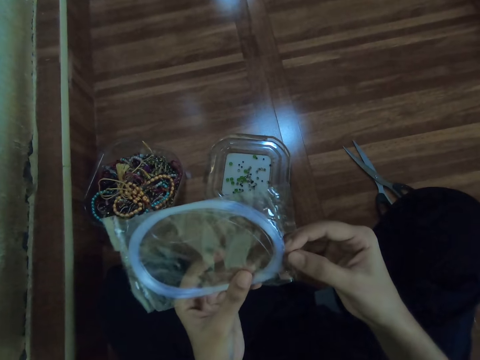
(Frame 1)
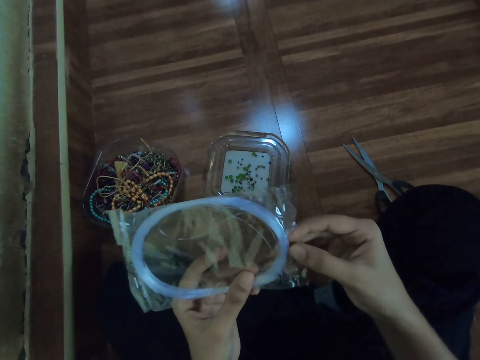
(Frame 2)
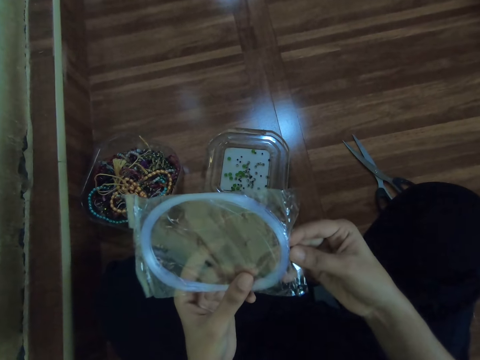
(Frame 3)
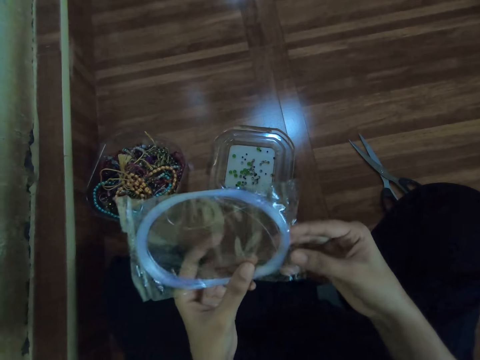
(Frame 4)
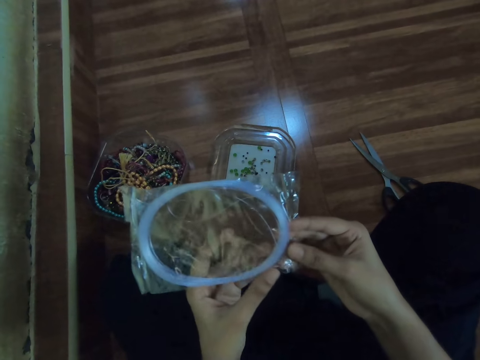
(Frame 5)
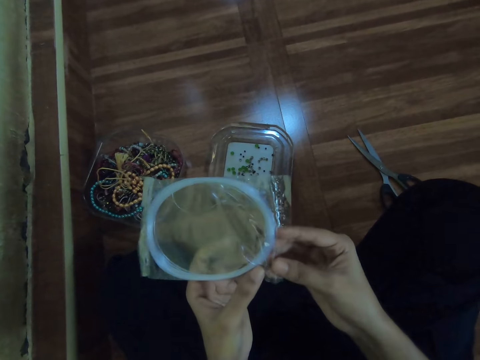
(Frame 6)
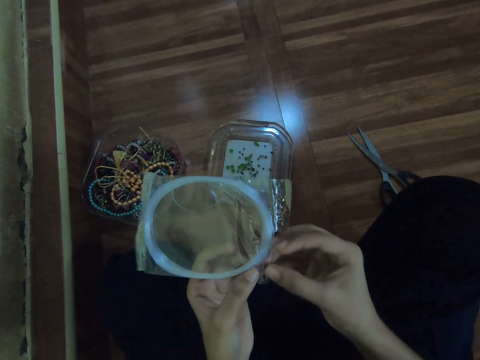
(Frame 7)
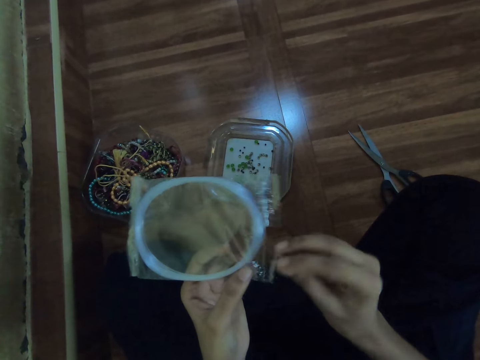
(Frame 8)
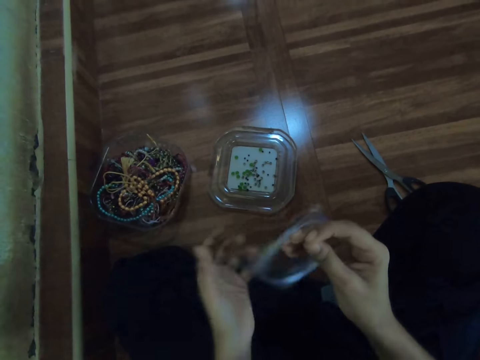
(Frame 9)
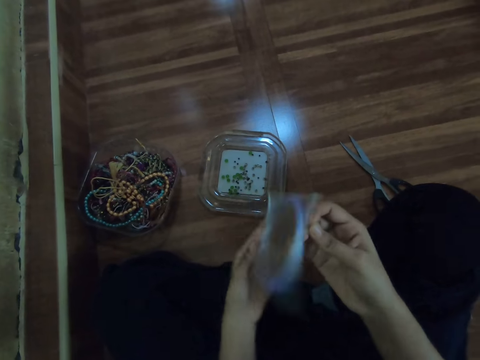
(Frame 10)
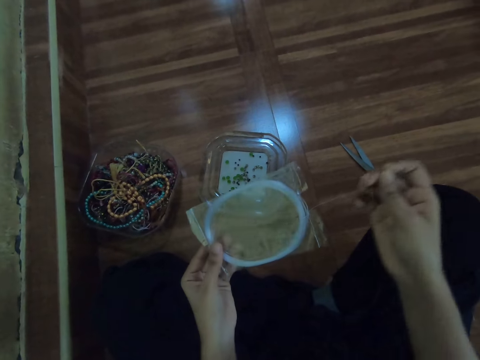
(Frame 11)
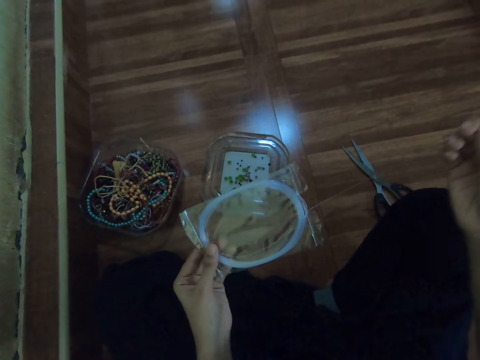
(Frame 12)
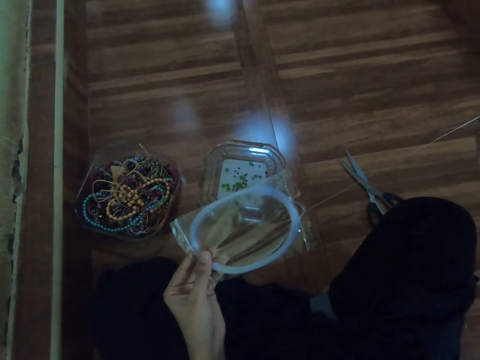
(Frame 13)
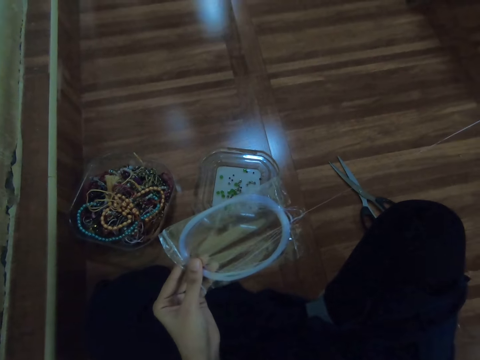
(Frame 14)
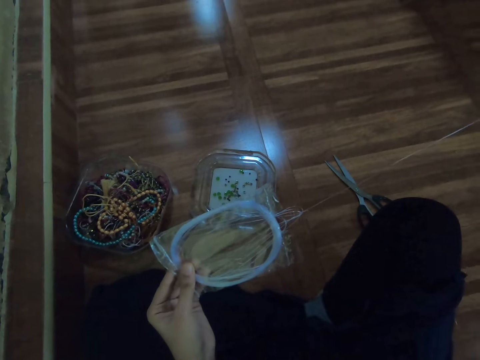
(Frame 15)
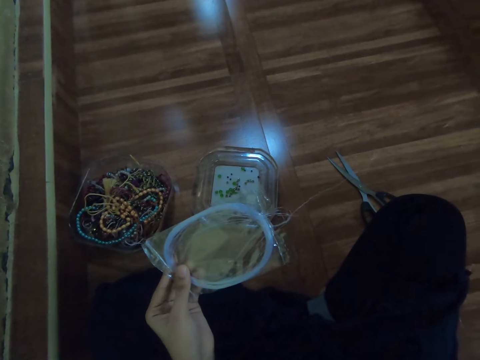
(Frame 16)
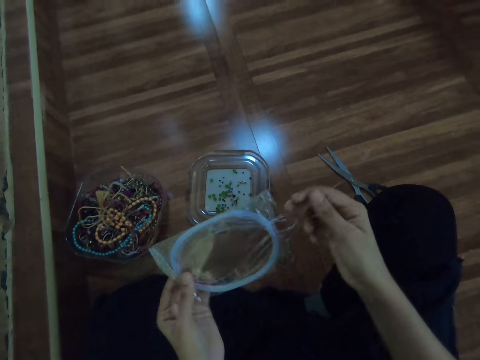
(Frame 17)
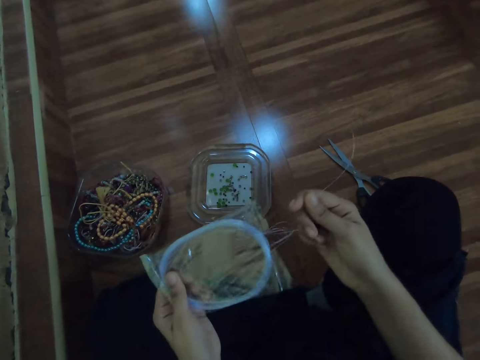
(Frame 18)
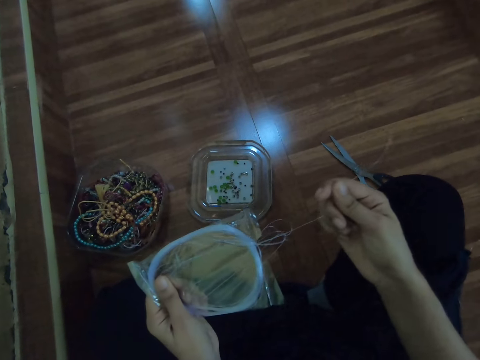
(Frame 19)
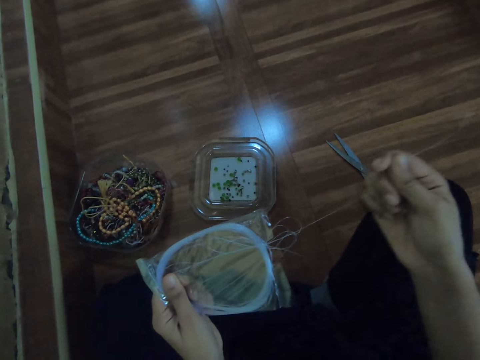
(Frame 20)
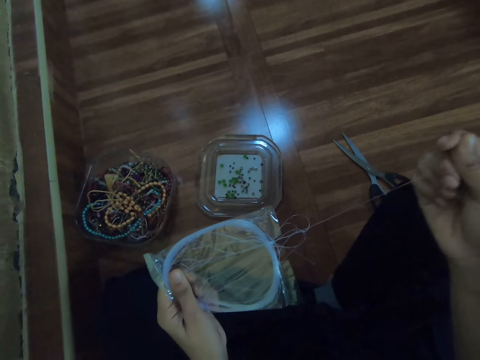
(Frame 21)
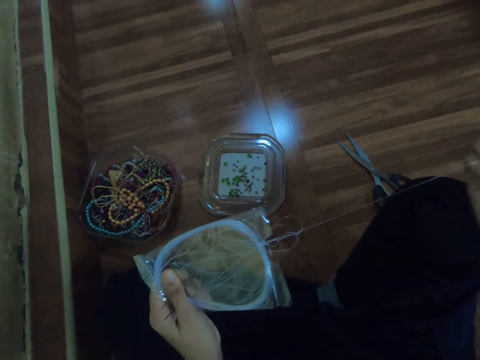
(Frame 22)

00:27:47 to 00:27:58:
The camera wearer stretches the thread.

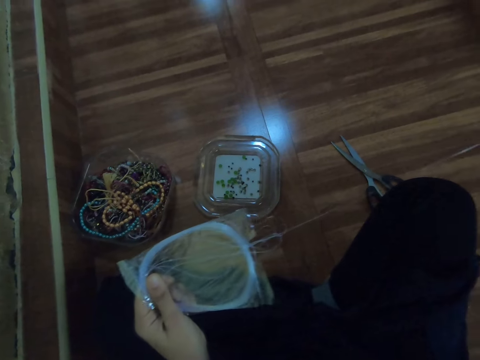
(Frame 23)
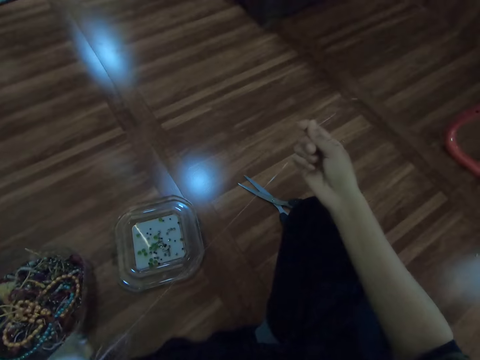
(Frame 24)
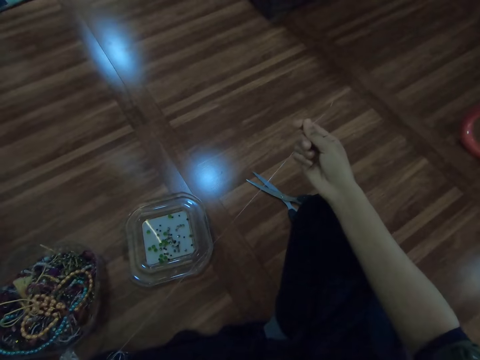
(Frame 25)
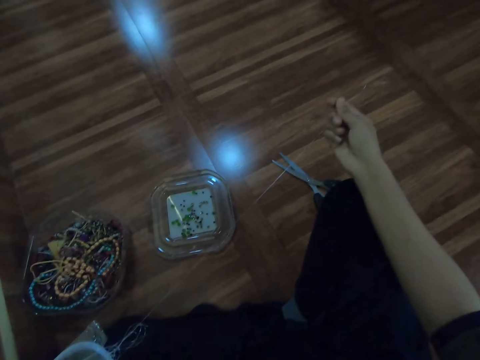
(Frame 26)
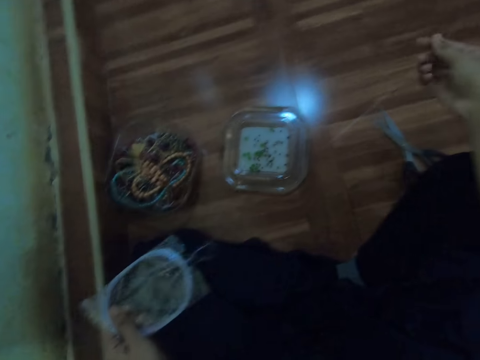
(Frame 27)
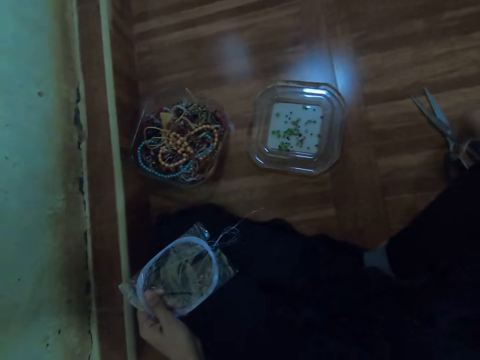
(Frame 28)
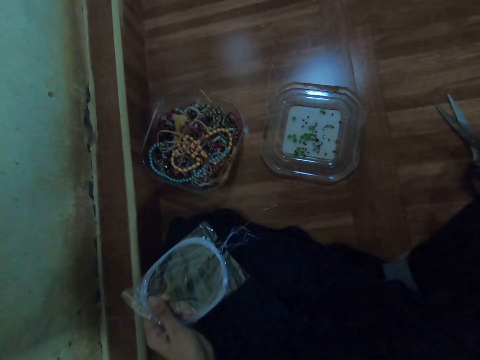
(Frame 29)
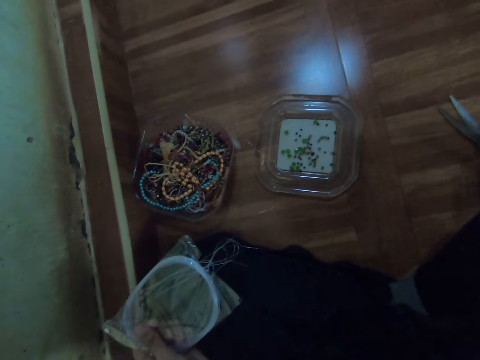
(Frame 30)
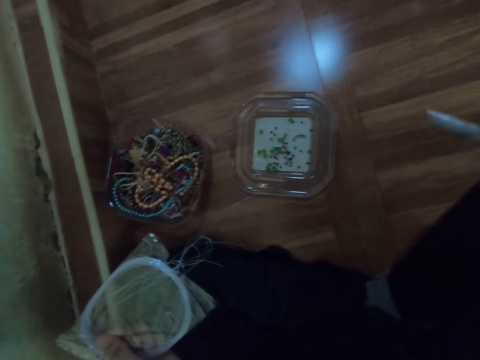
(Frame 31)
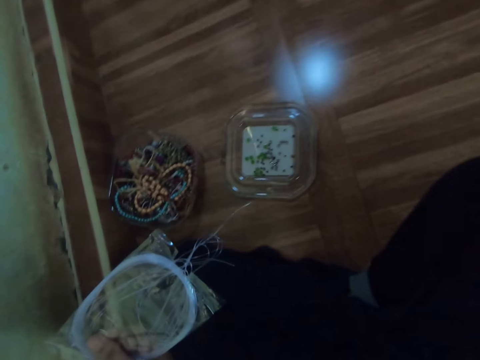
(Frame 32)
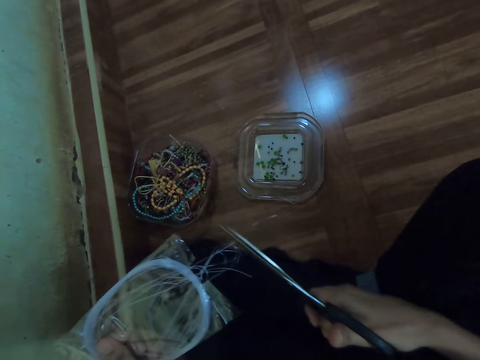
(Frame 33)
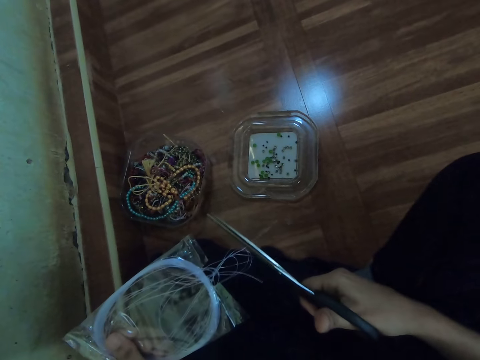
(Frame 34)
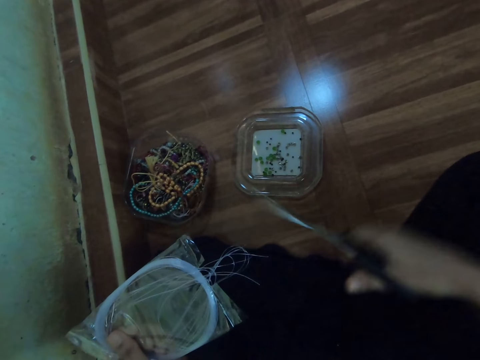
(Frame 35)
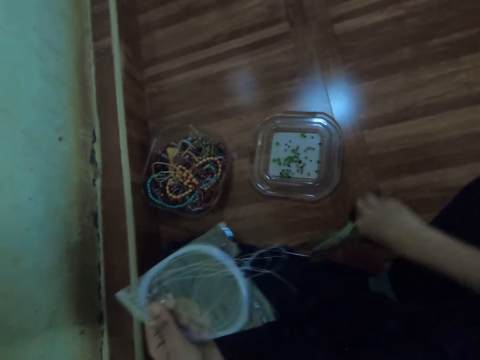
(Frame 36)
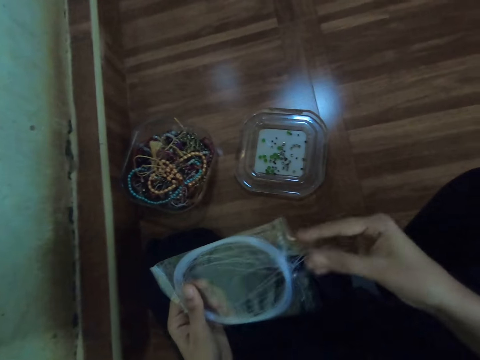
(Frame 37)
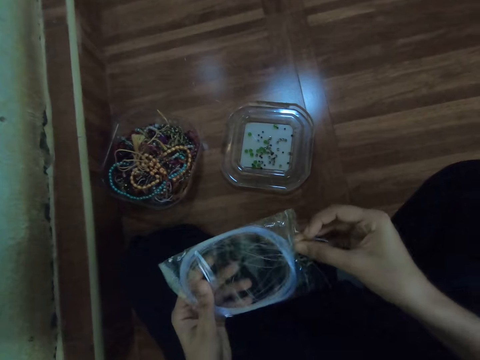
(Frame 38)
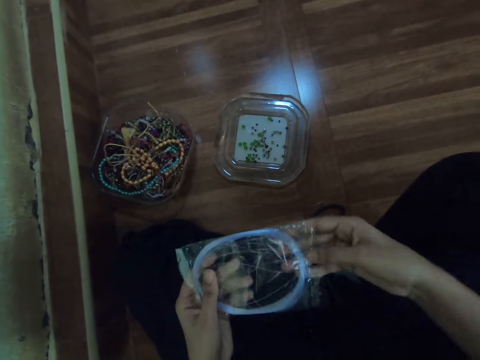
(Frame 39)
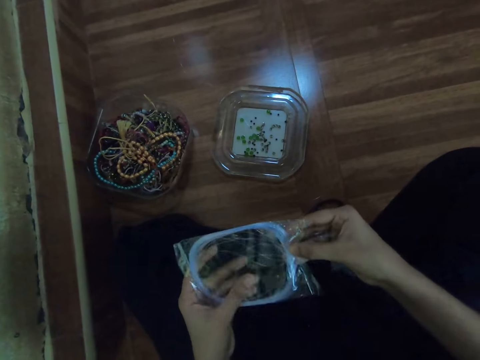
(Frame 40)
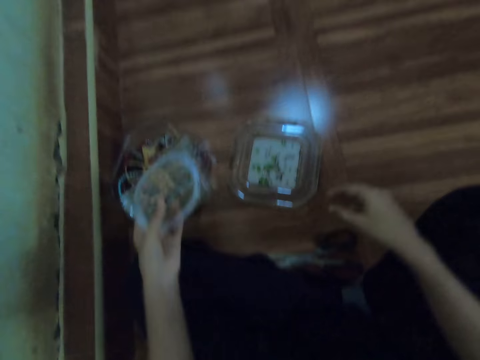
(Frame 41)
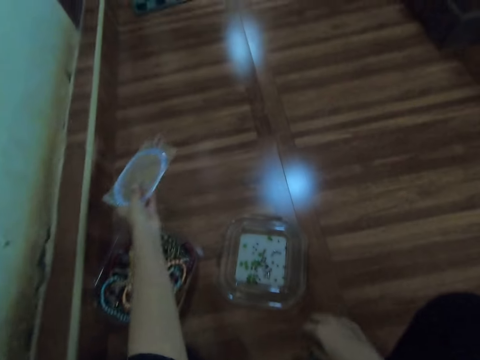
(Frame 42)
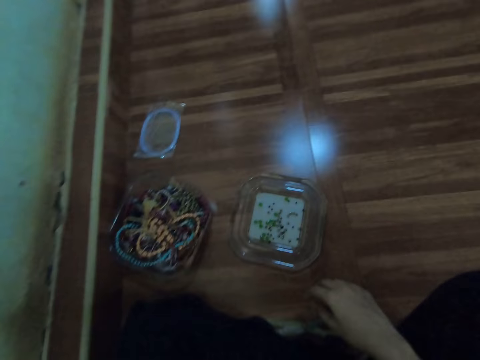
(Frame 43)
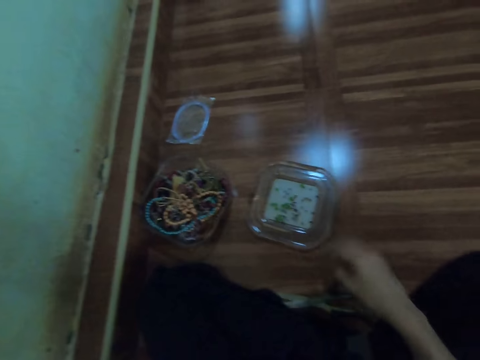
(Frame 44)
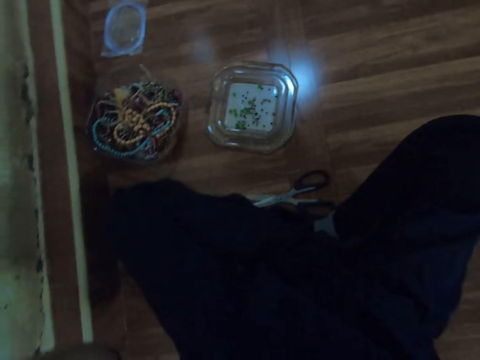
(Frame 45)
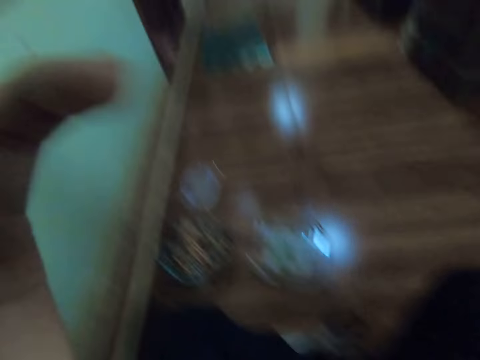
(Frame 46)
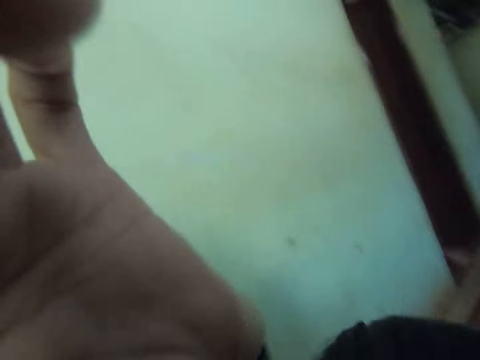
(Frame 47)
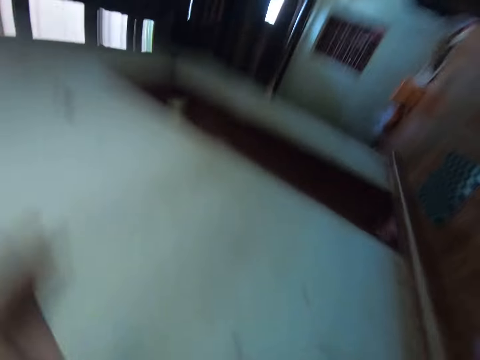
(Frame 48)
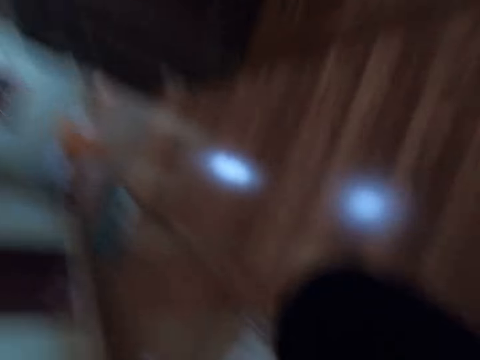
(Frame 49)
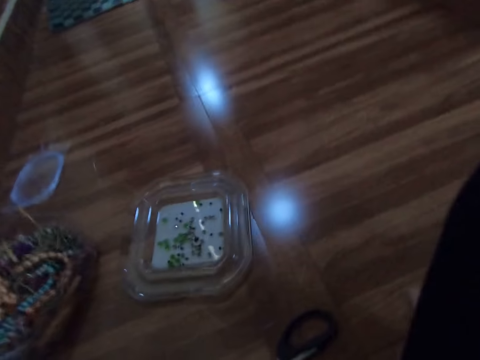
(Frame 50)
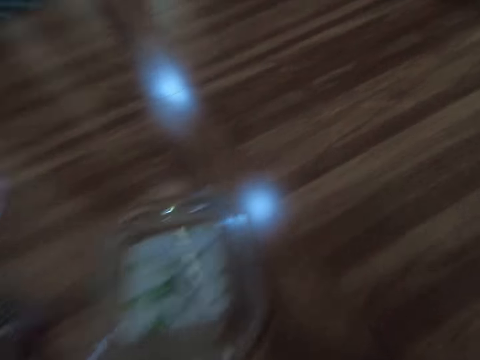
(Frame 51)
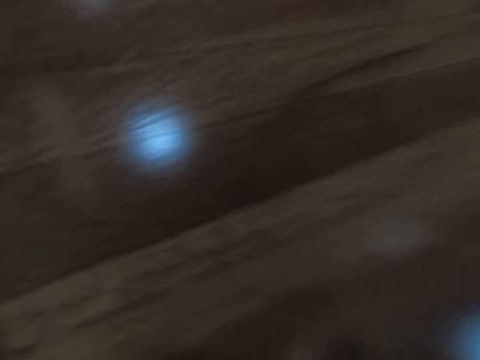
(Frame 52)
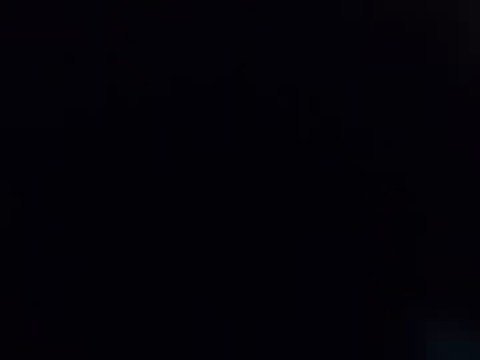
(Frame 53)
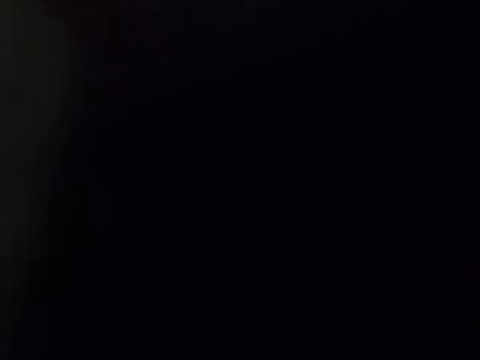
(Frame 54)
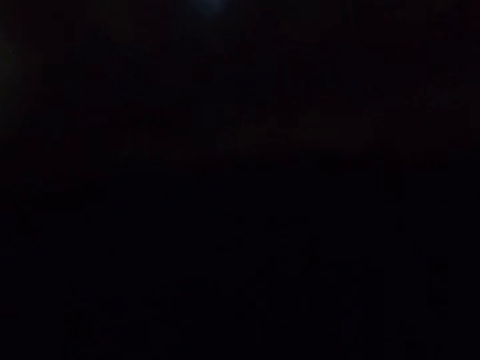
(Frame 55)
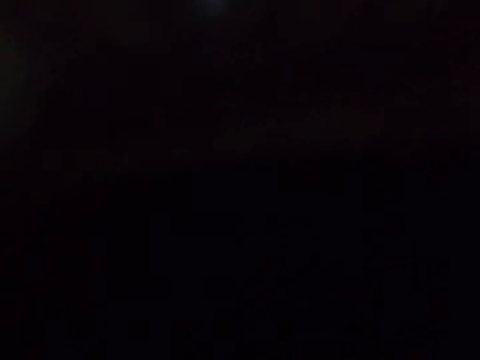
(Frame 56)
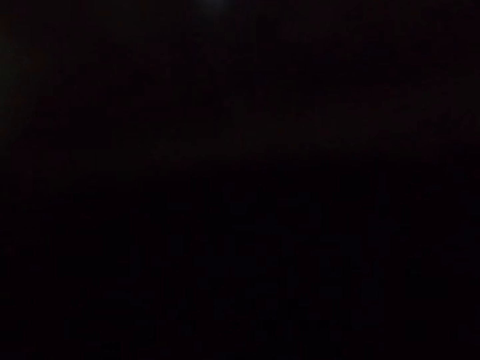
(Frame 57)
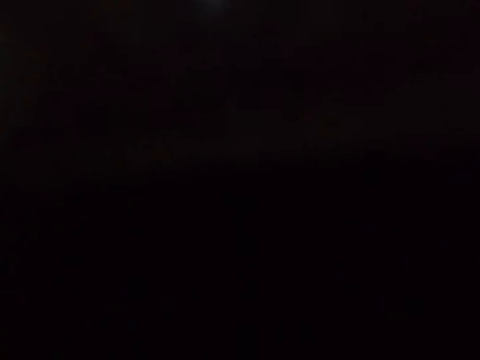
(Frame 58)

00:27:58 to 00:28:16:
The camera wearer picks up the scissors from the floor with her right hand. She holds the sachet with the left hand. She holds the scissors with the right hand. She cuts the beading wire with the scissors in her right hand. She drops the scissors on the floor with her right hand. She pushes the beading wire into the pack with her right hand. She drops the pack of beading wire on the floor with her left hand. She takes the camera off her head. She lifts her hand.
